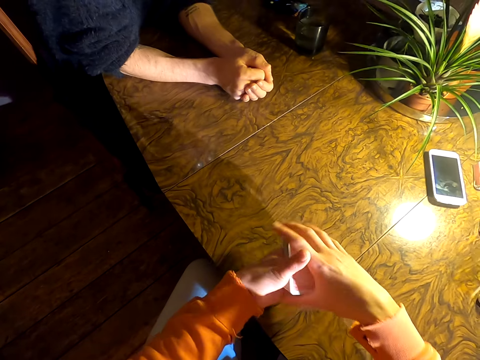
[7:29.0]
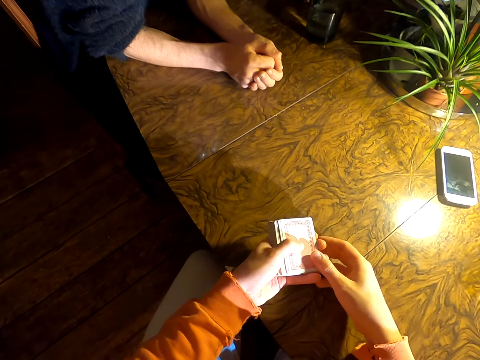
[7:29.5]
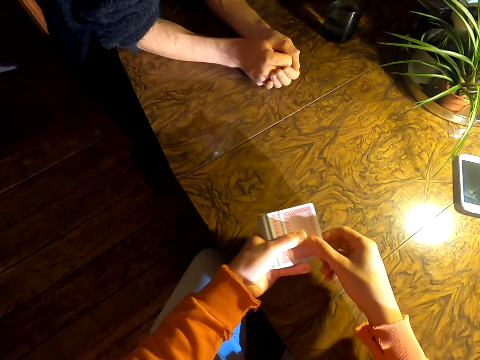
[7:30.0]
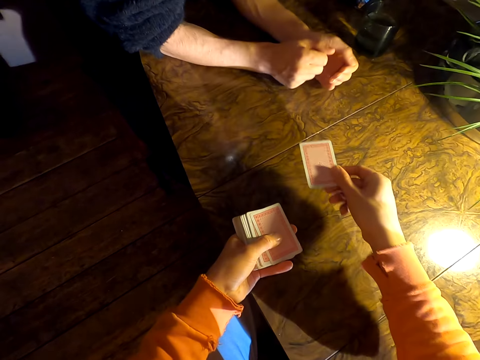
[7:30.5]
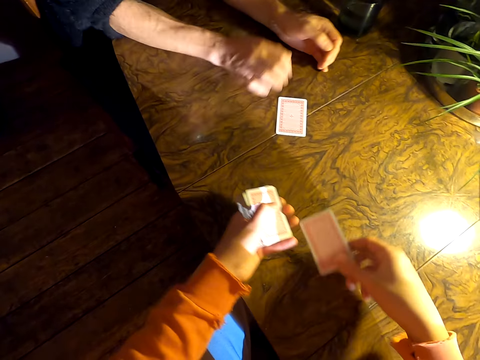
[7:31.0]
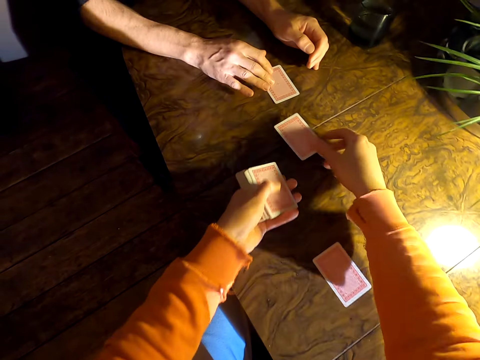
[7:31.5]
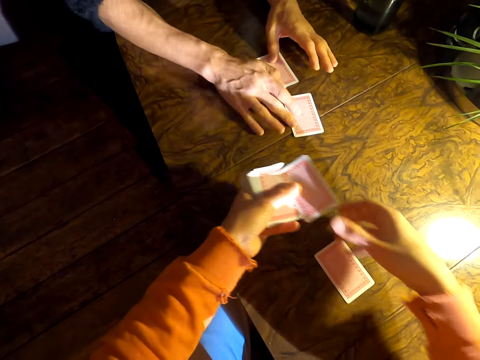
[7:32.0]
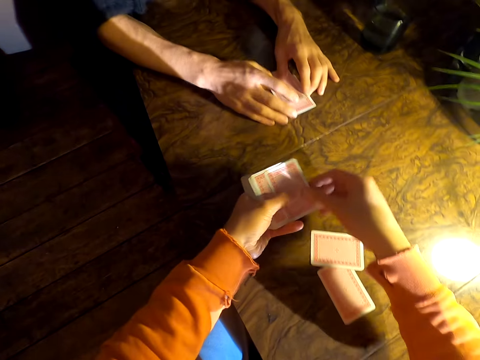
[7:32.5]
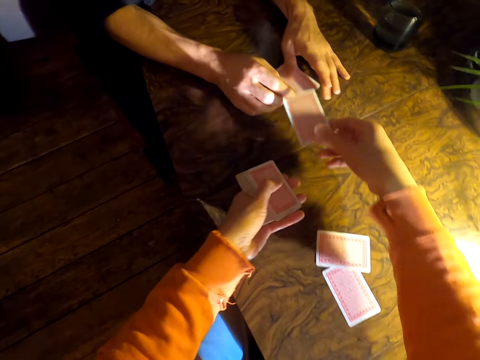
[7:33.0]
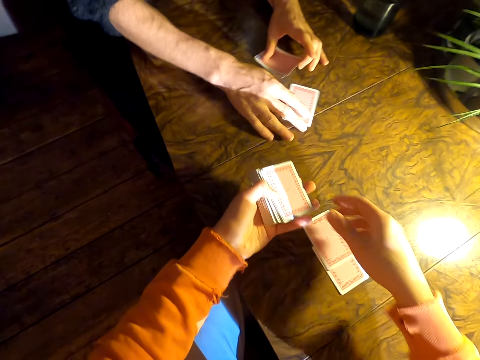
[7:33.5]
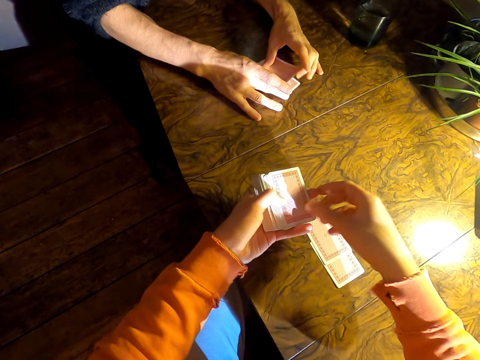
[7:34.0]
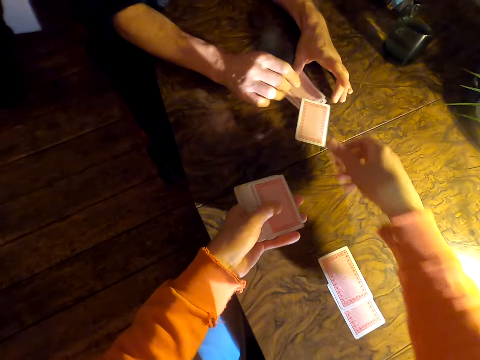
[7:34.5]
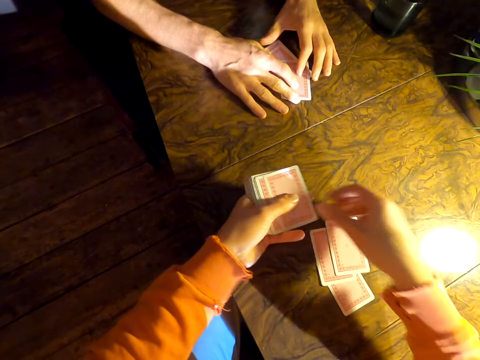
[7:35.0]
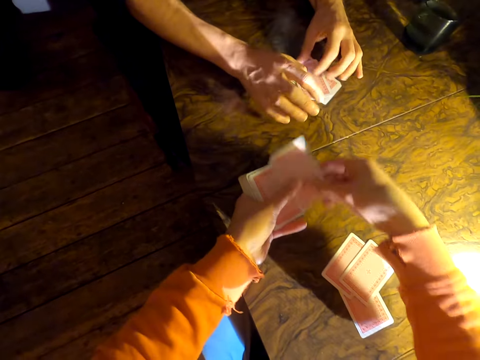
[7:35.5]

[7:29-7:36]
The camera wearer puts cards on a table. They share the cards.

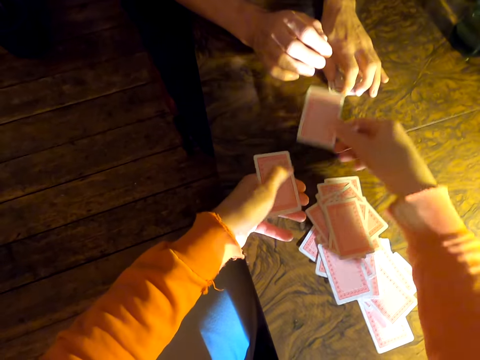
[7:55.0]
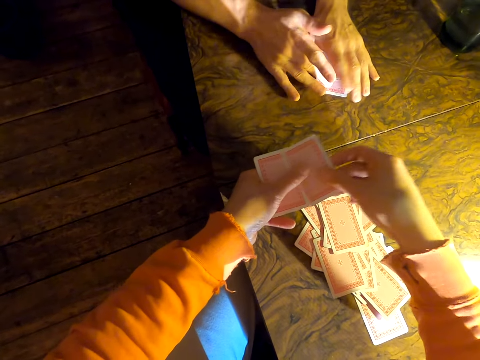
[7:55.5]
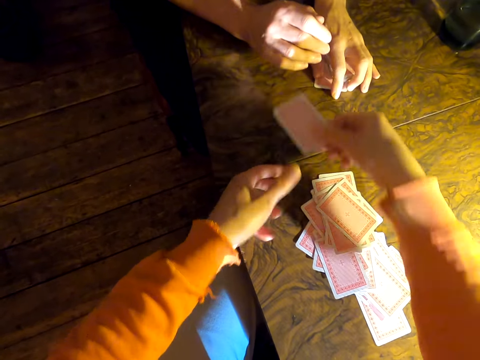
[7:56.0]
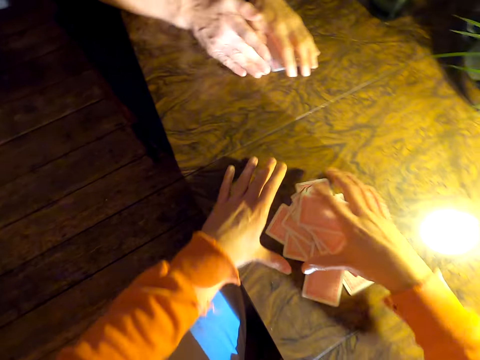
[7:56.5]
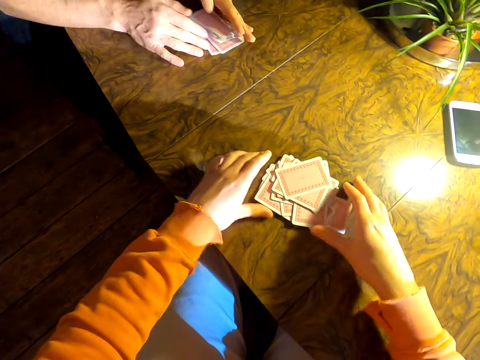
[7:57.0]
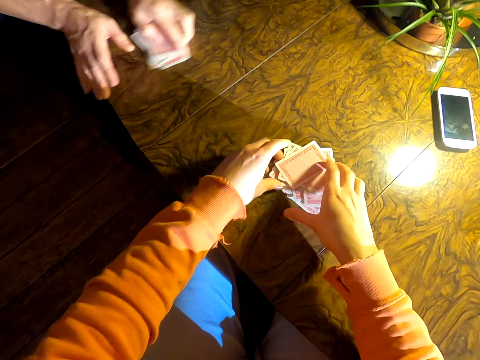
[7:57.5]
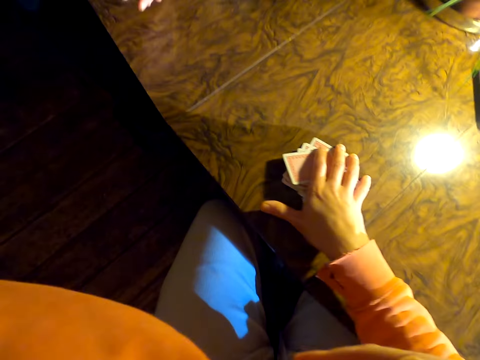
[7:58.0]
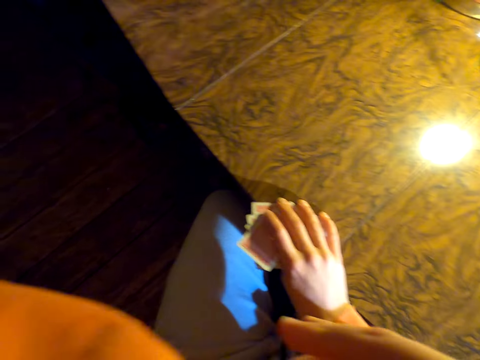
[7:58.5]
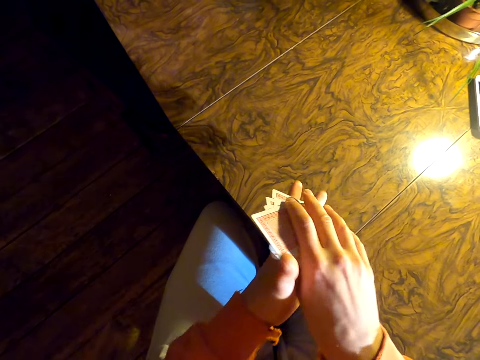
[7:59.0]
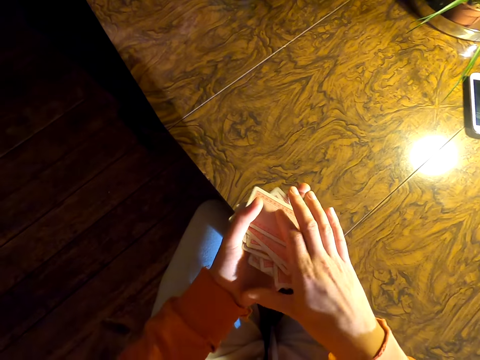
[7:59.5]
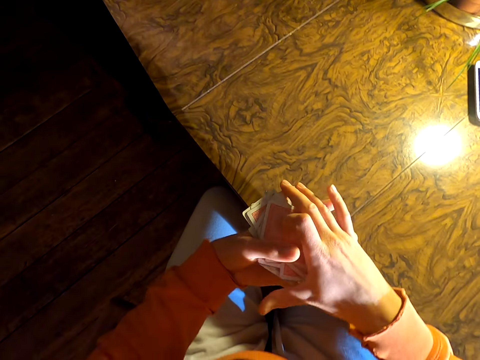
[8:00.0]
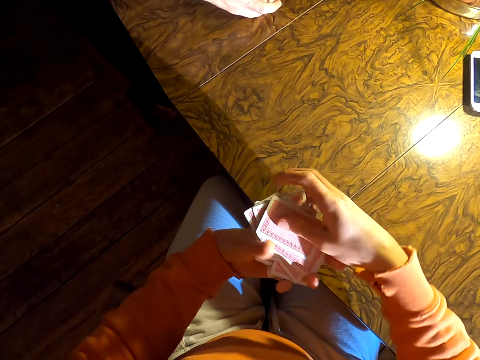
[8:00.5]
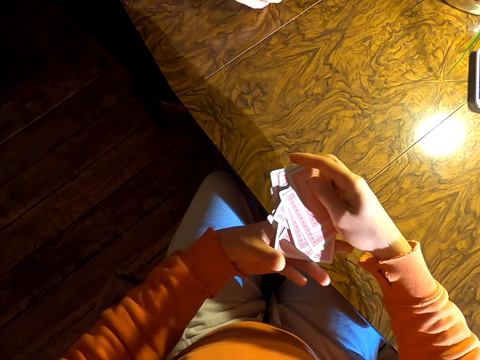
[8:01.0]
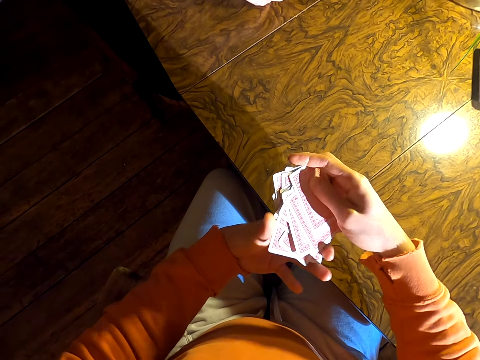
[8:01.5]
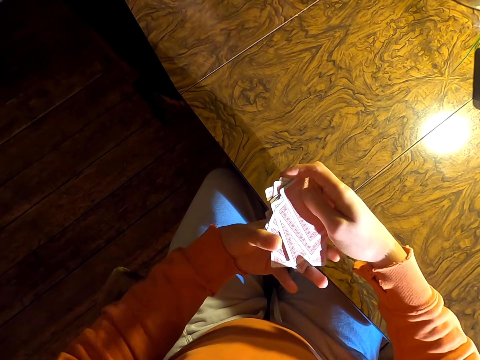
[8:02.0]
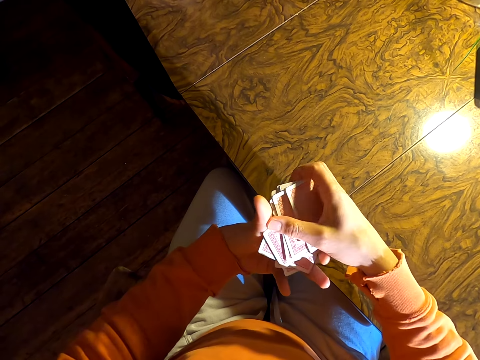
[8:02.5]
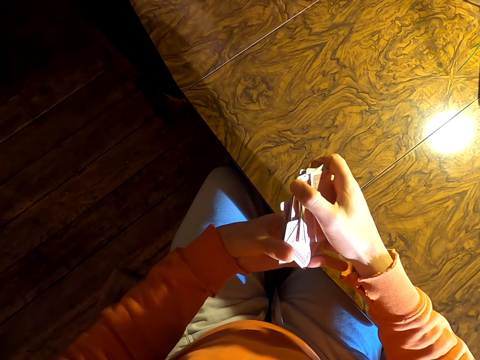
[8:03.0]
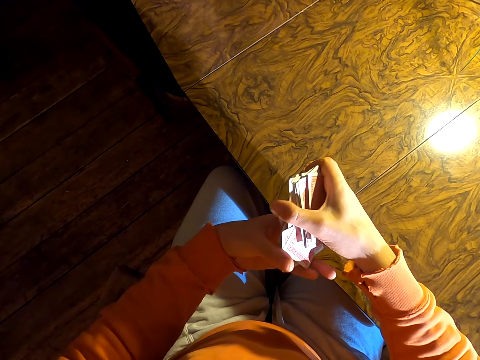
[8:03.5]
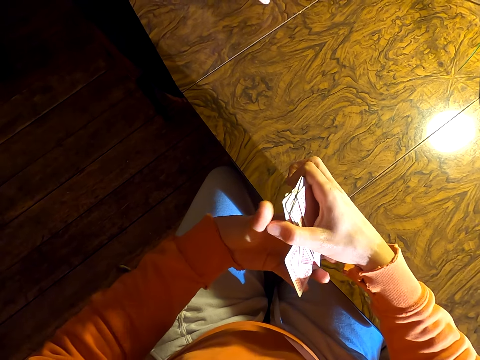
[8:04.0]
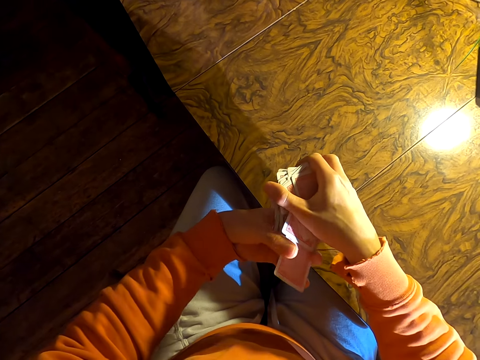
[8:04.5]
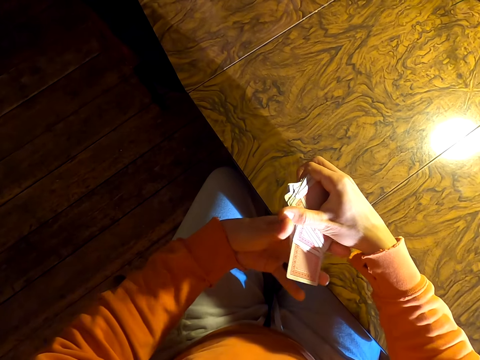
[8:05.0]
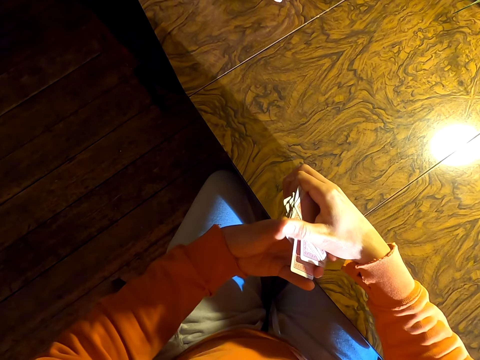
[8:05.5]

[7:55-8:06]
The camera wearer collects cards on a table. A person collects cards on the table. The camera wearer wipes the face and arranges the cards in hand.

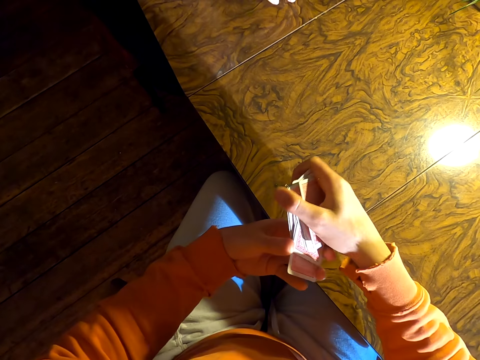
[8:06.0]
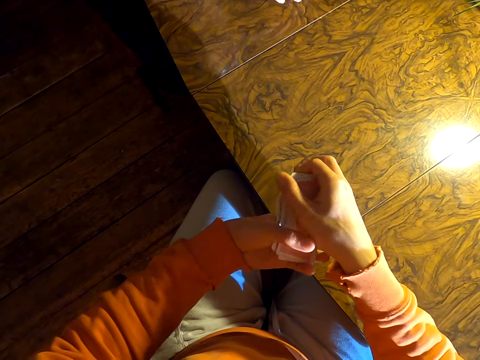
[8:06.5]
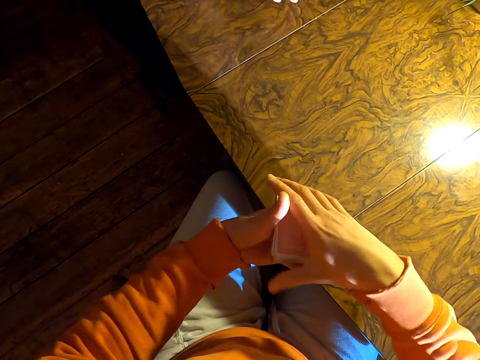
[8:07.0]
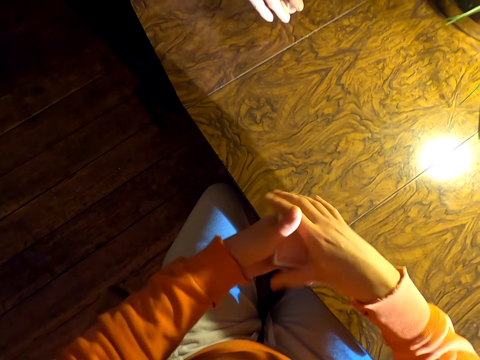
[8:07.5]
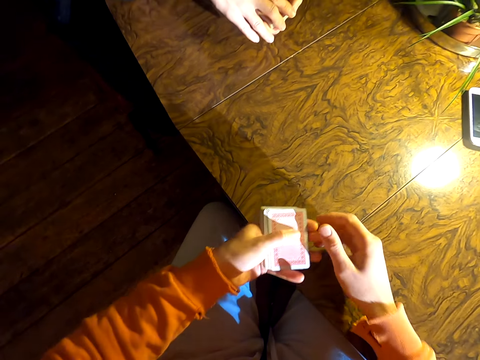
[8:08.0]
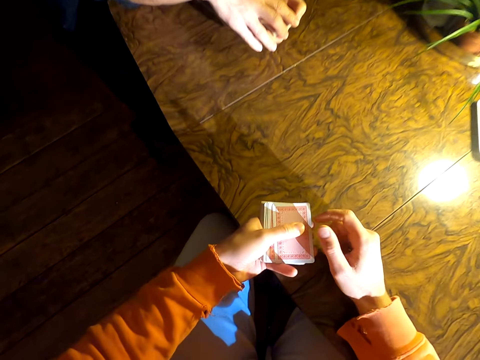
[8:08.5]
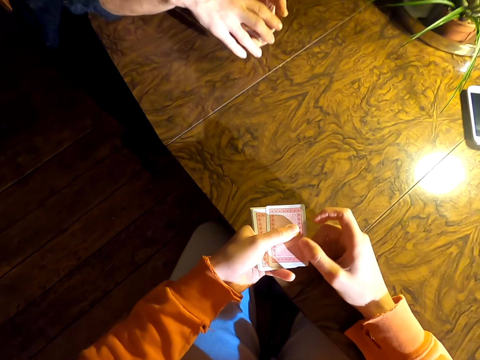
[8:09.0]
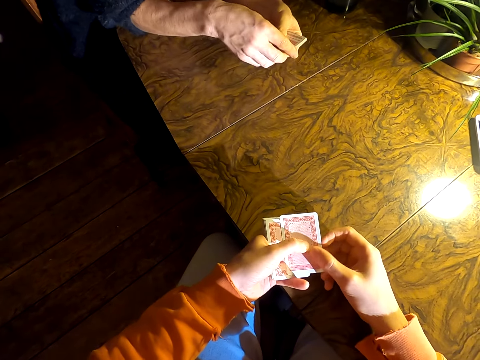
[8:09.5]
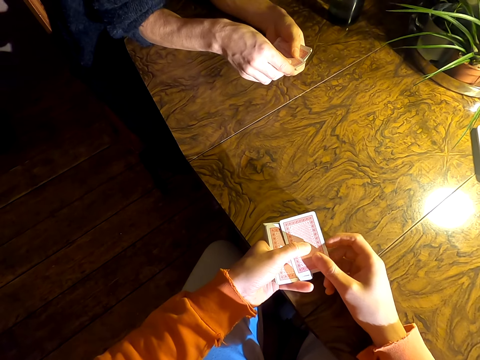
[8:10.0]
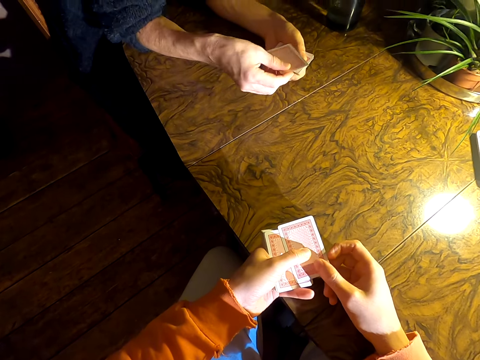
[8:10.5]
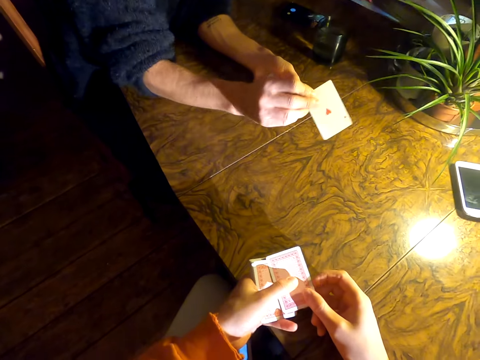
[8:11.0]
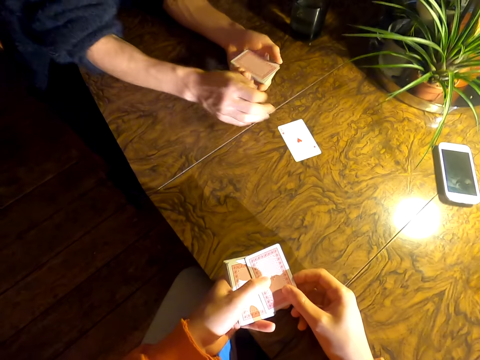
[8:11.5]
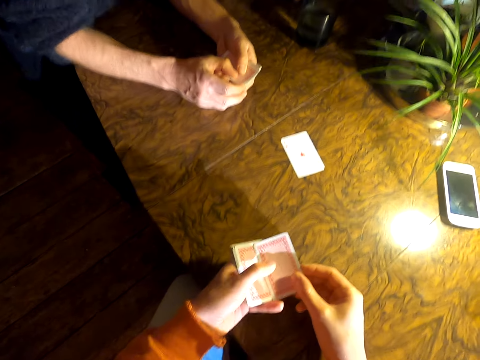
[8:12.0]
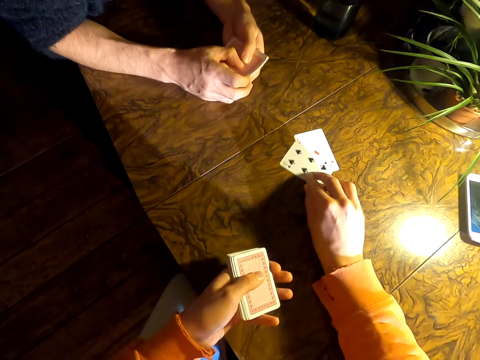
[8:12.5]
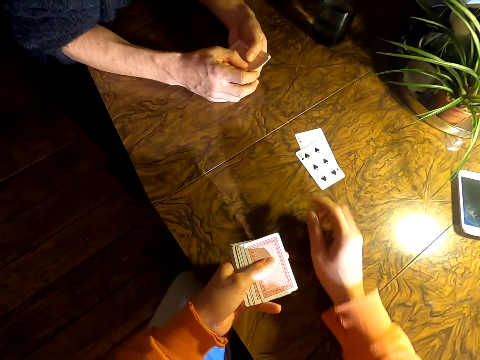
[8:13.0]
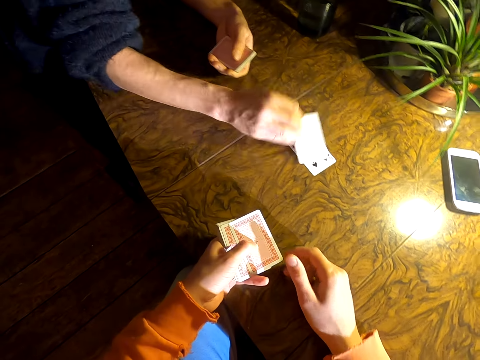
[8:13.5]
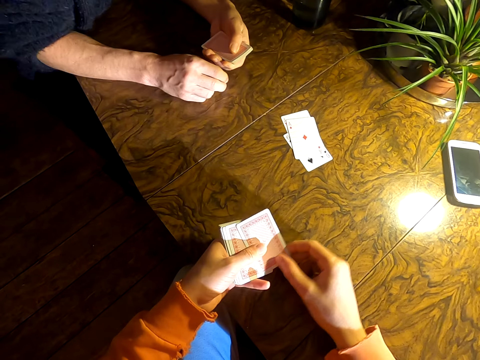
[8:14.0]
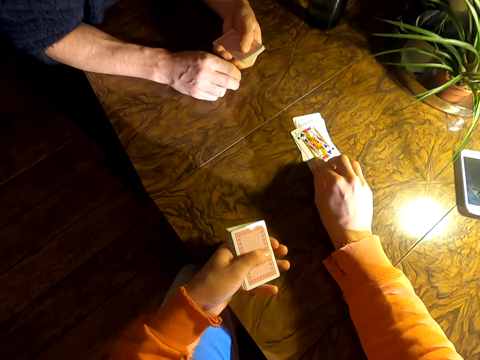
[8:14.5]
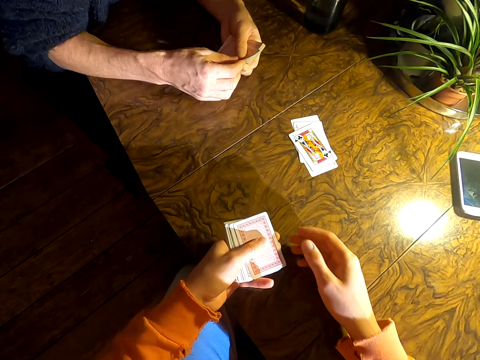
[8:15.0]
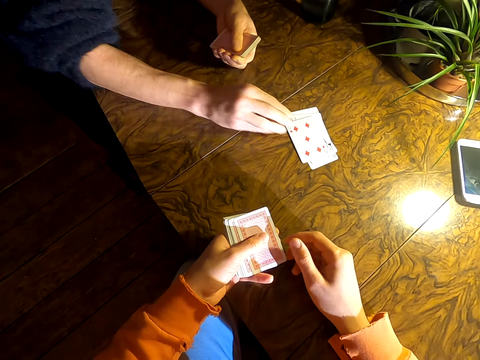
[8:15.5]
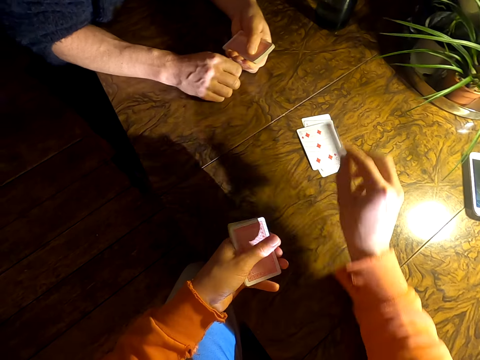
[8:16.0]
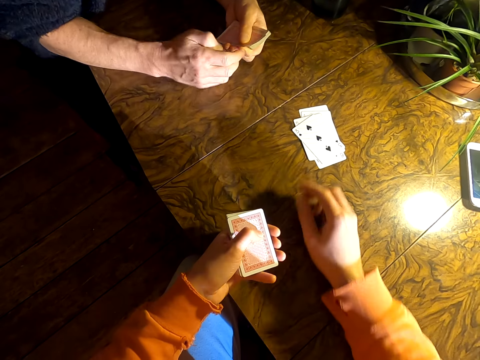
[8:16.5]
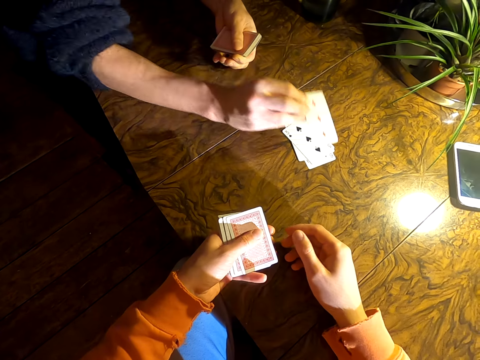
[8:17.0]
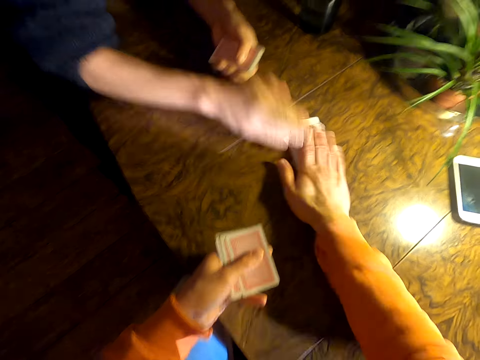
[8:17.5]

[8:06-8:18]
A person puts a card on a table. The camera wearer puts a card on the table. They play cards with the person. The person puts a card on the table. The camera wearer puts a card on the table. The person puts a card on the table. The camera wearer puts a card on the table. The person puts a card on the table.
